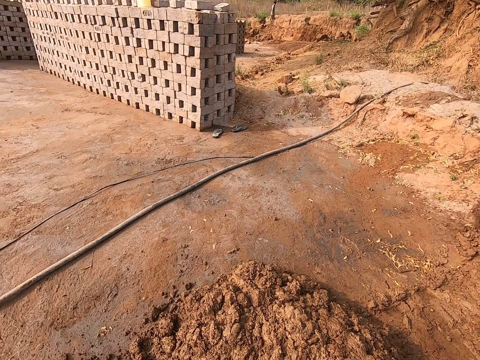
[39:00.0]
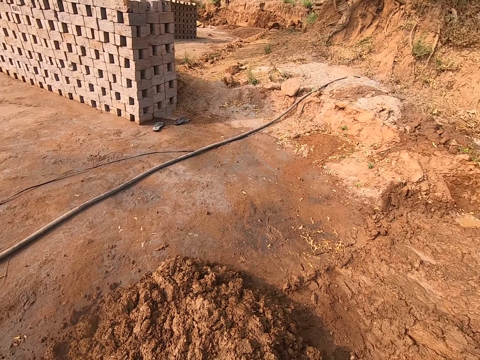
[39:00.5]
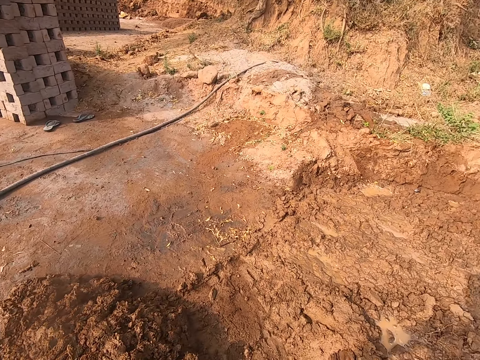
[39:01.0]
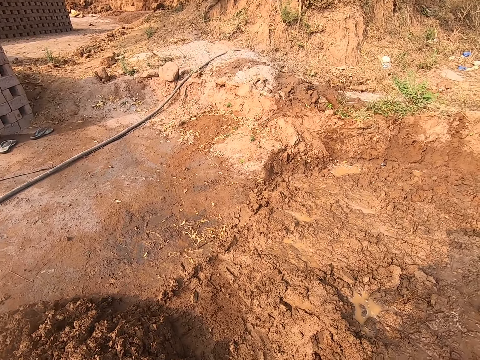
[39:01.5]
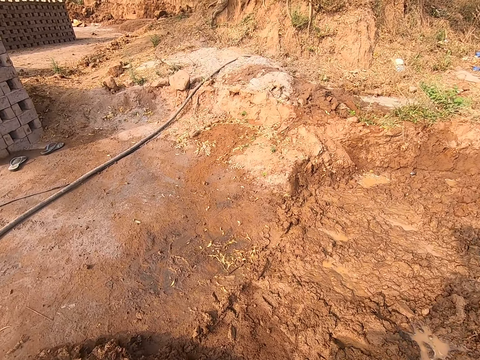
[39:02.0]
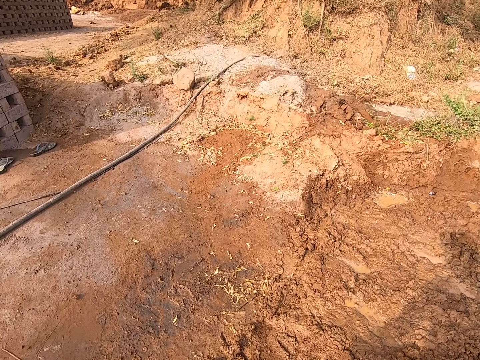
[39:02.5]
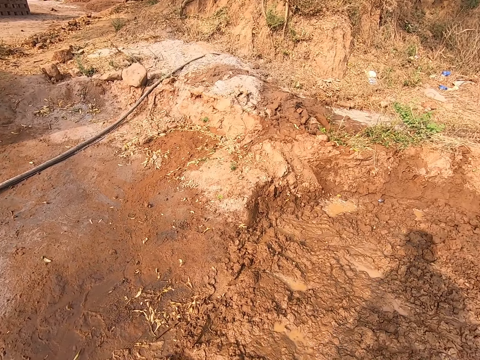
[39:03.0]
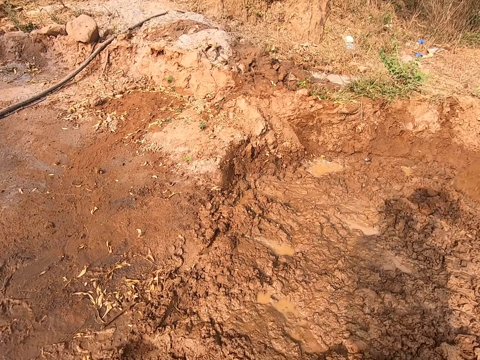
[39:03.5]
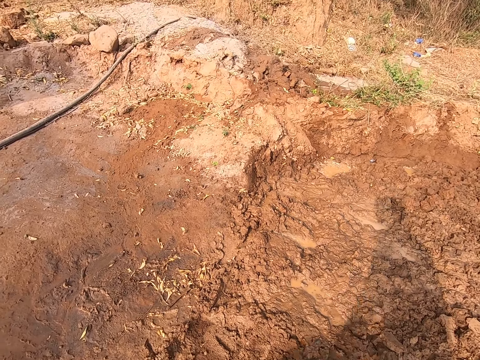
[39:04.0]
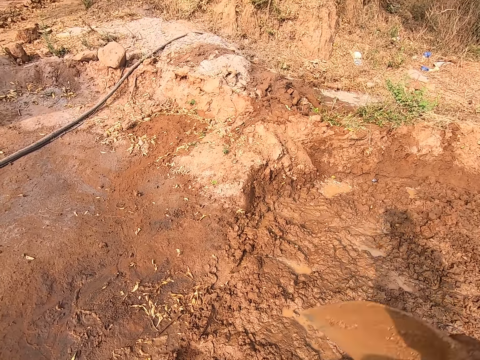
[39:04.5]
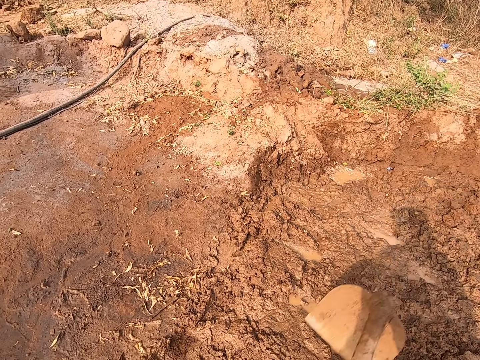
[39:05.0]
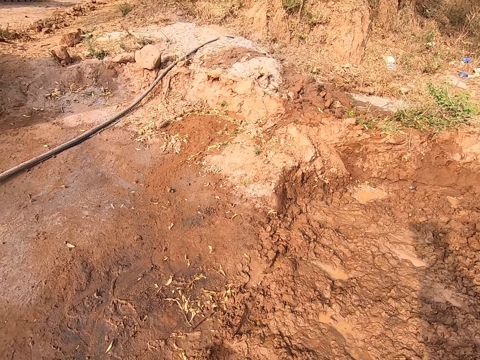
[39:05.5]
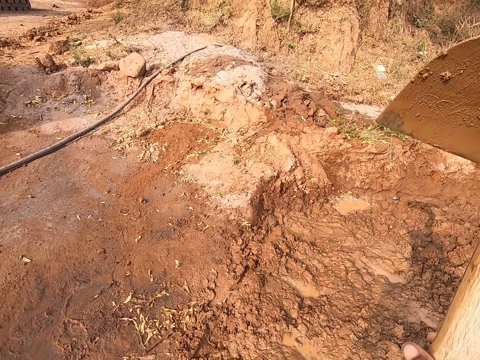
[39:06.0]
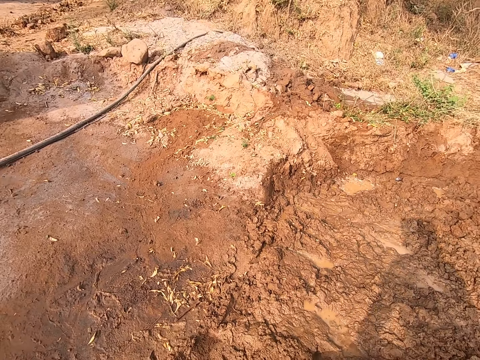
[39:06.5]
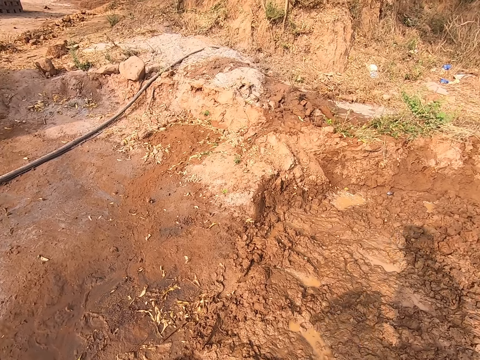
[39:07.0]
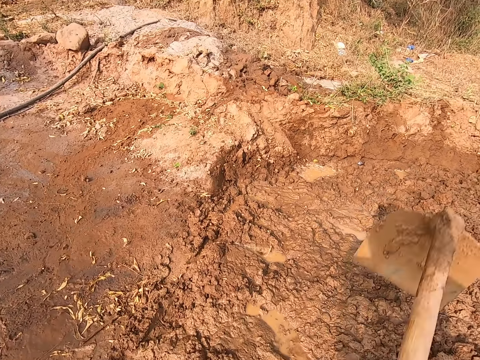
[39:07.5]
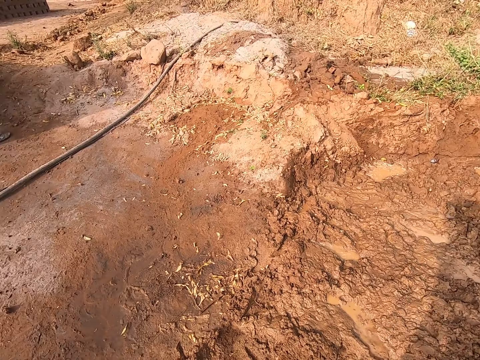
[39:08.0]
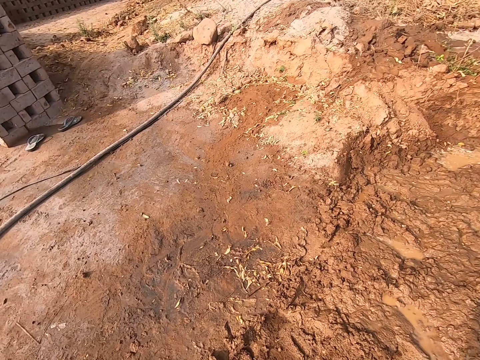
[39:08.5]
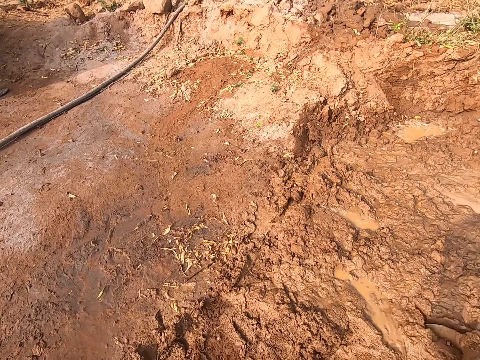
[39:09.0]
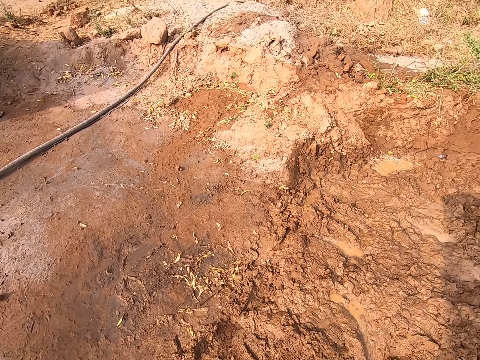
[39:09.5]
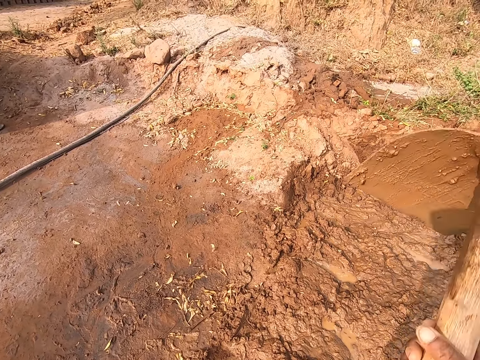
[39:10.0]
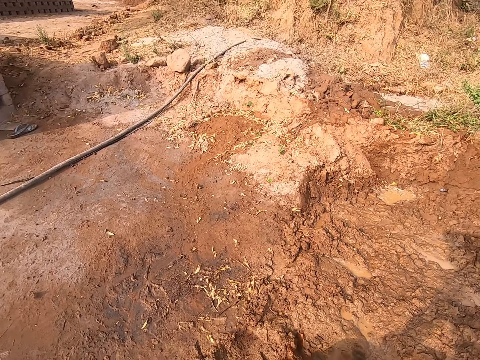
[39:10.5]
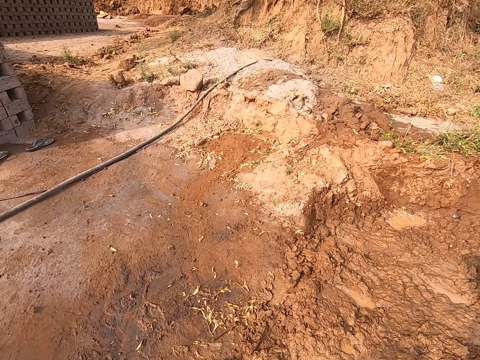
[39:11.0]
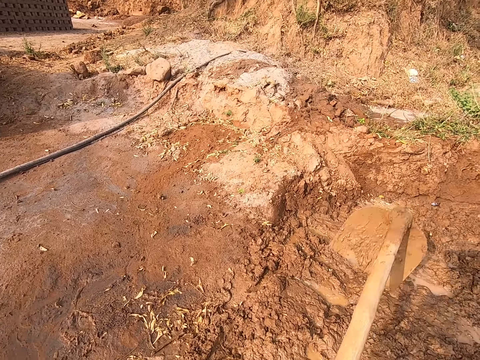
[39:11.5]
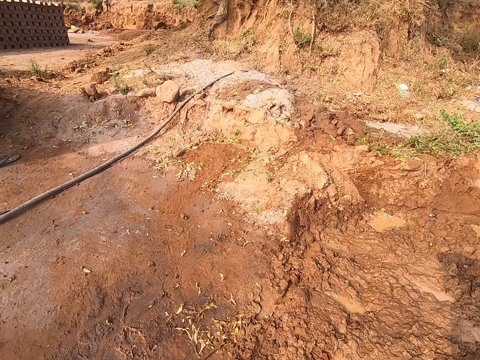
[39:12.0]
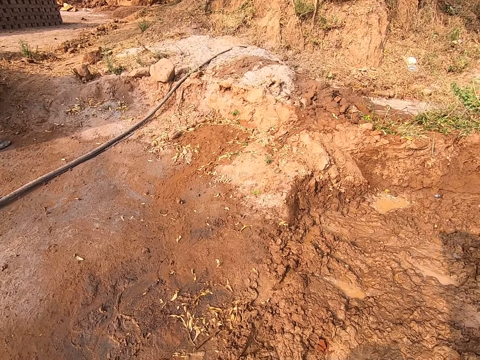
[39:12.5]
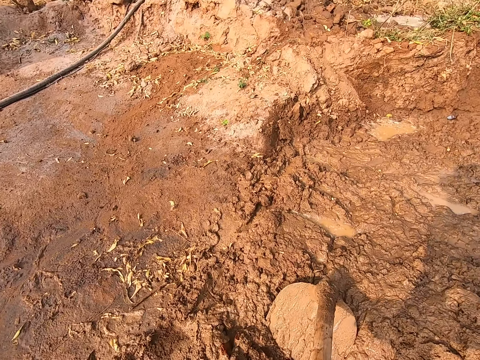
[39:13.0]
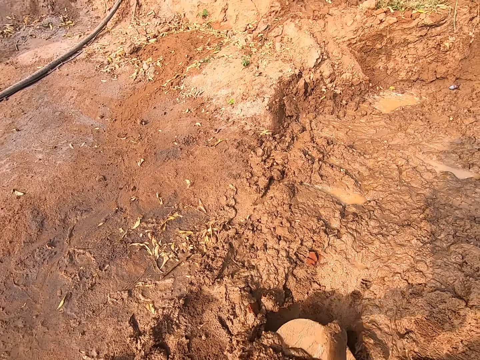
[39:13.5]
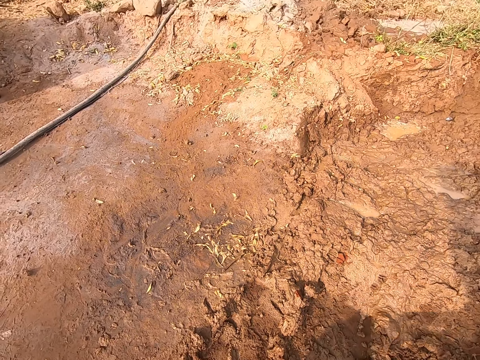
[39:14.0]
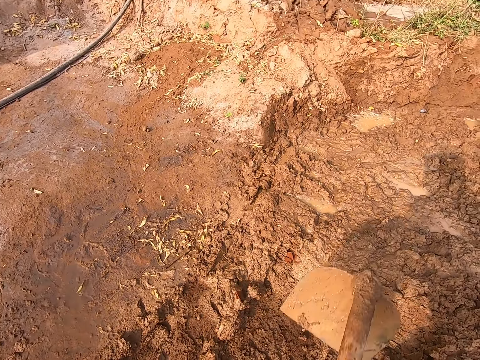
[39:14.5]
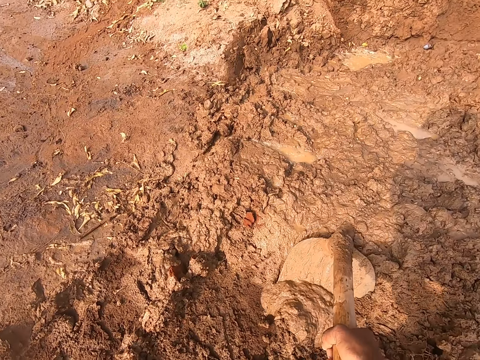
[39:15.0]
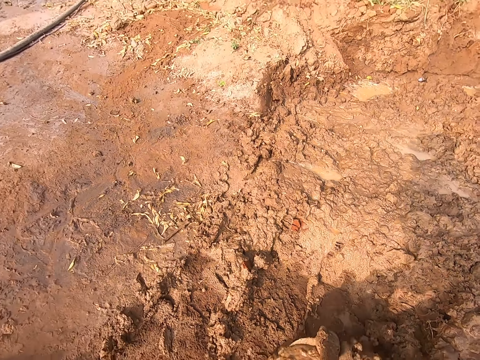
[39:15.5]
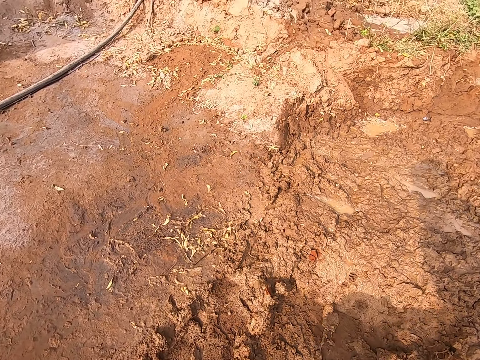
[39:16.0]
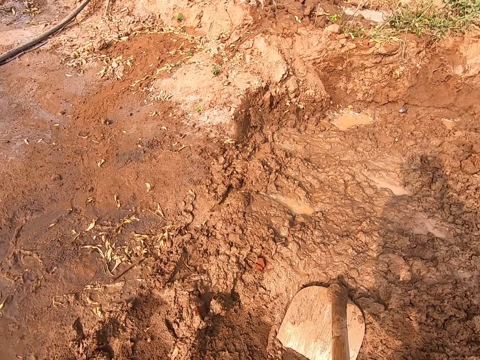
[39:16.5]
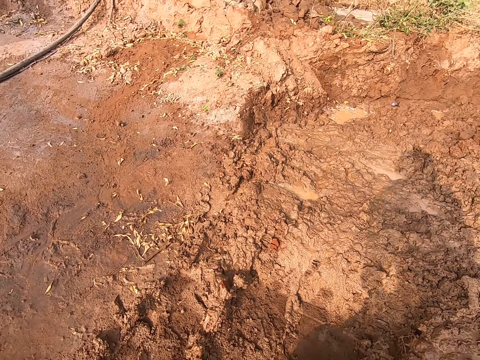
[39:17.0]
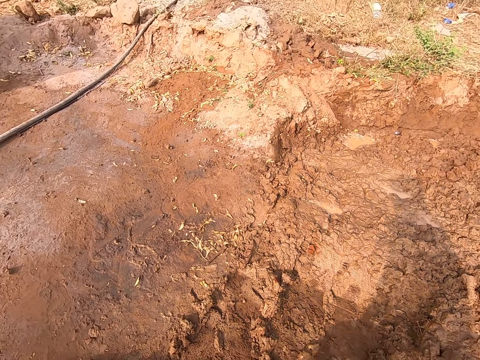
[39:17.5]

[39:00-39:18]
The camera wearer walks around. They gather mud with the hoe in both hands. They dig the ground with a shovel. They pull soil with the shovel.

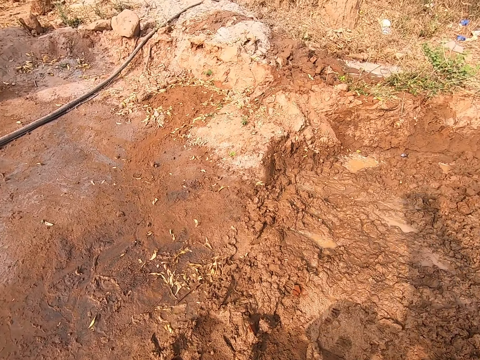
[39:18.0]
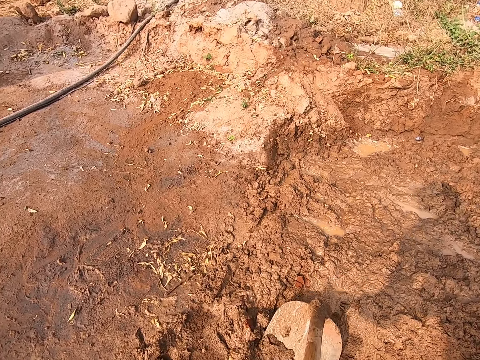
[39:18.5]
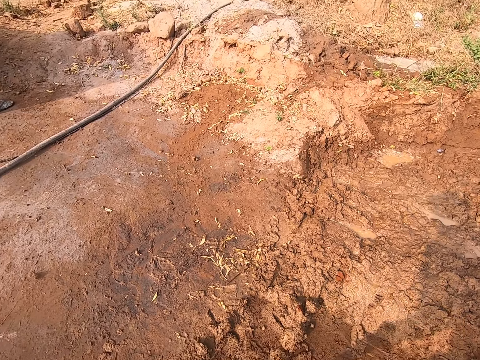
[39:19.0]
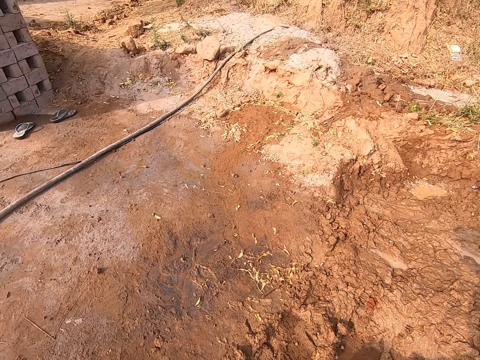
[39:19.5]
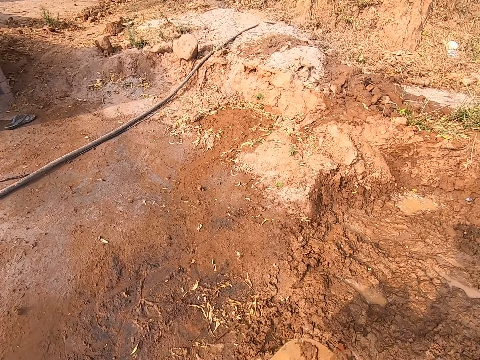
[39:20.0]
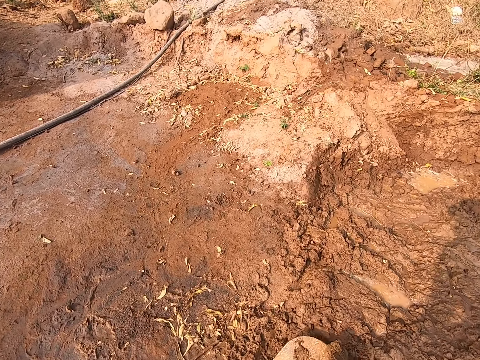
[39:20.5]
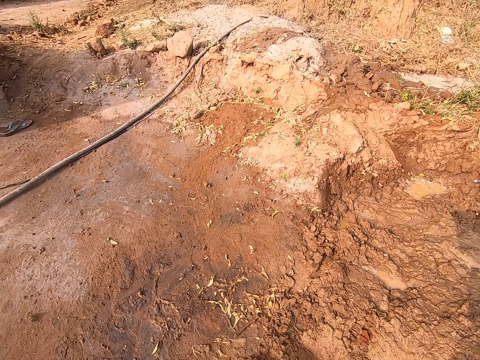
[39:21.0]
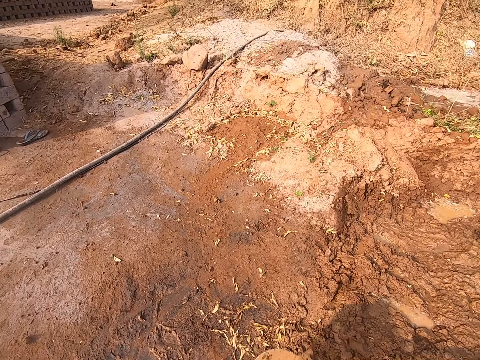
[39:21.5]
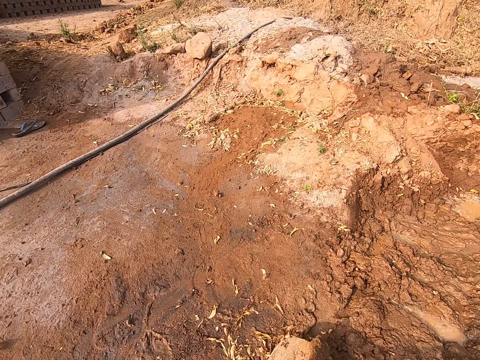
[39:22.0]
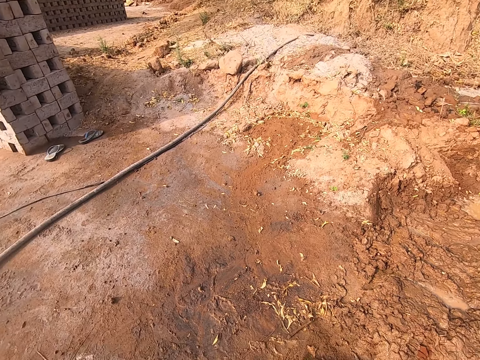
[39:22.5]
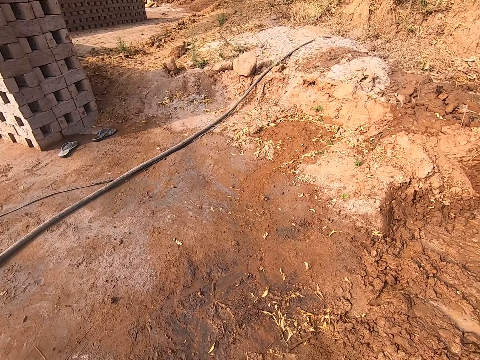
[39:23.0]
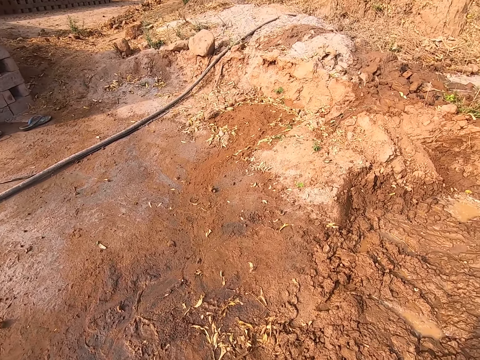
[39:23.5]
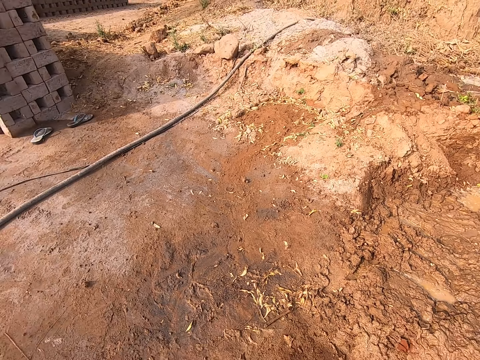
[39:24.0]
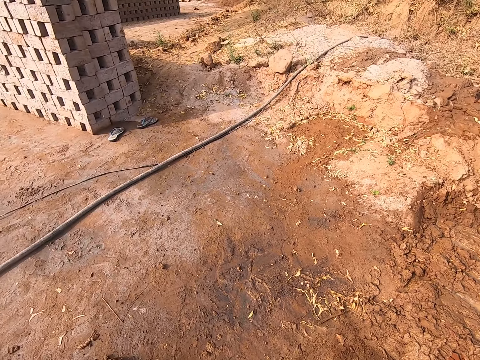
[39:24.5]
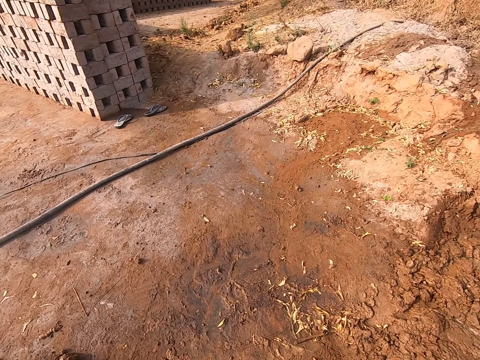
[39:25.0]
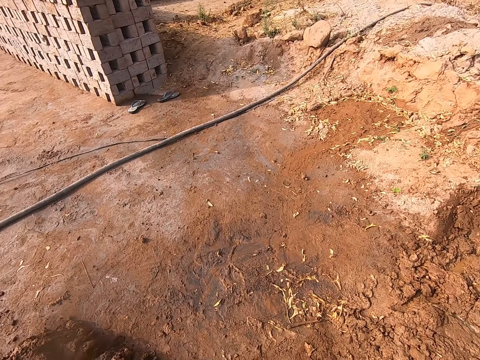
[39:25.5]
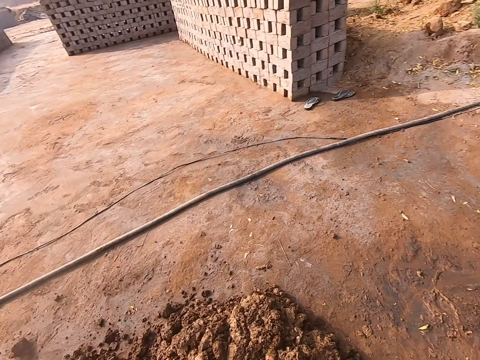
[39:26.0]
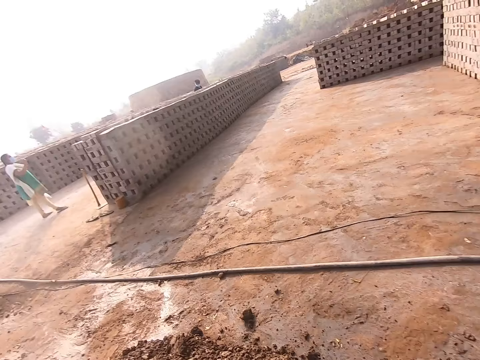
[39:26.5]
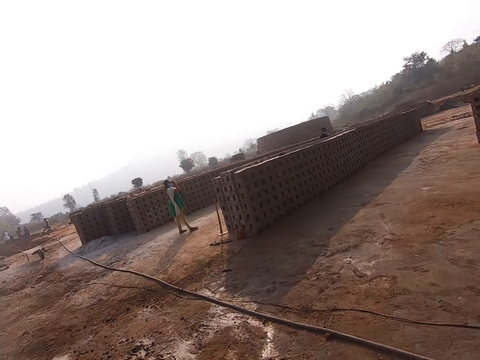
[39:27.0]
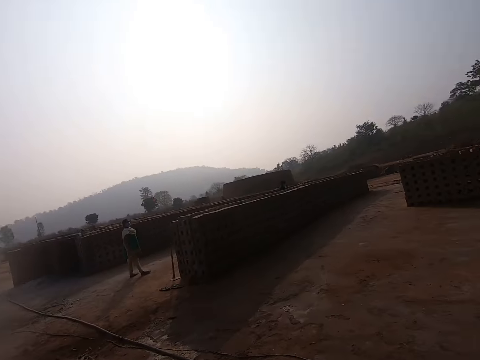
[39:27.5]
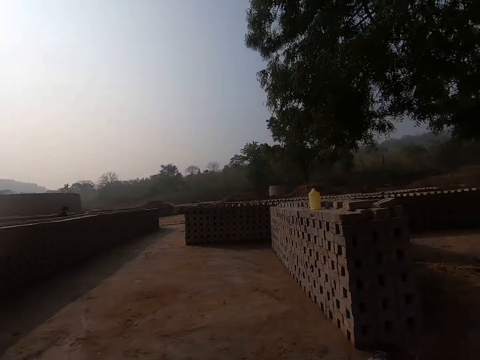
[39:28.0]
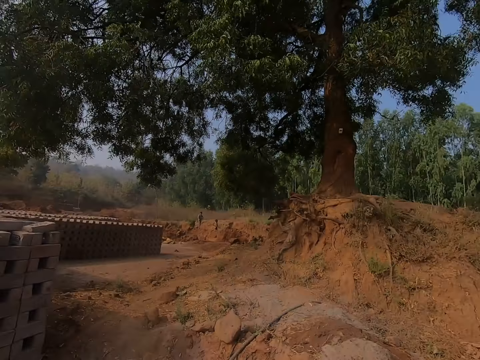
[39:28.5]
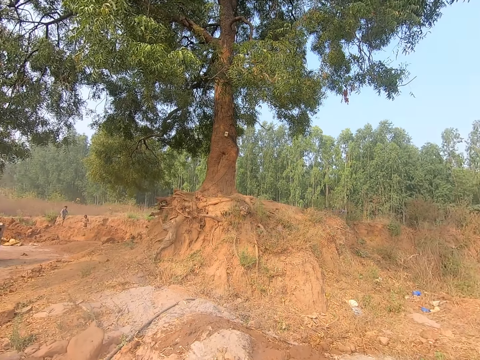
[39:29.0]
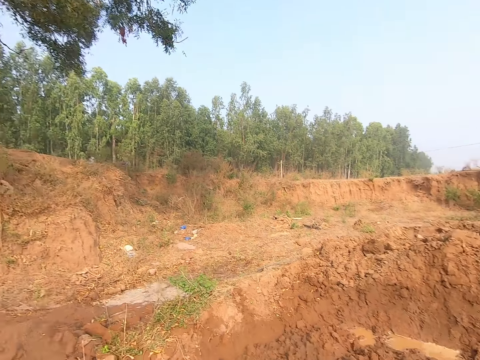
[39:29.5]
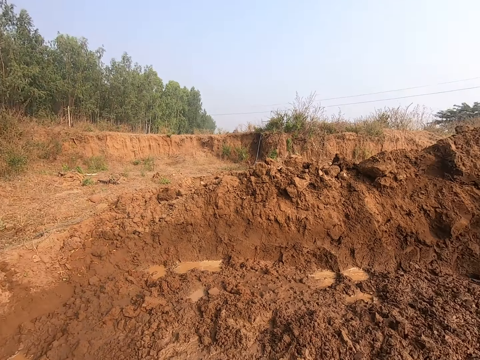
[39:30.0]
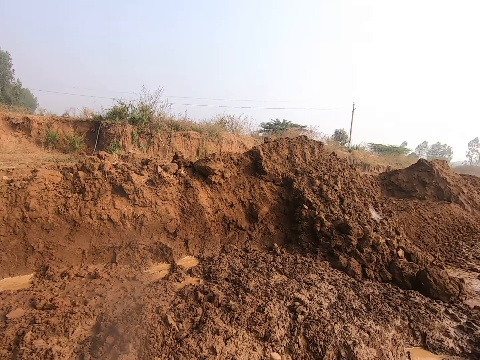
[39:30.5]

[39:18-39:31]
The camera wearer looks around.
